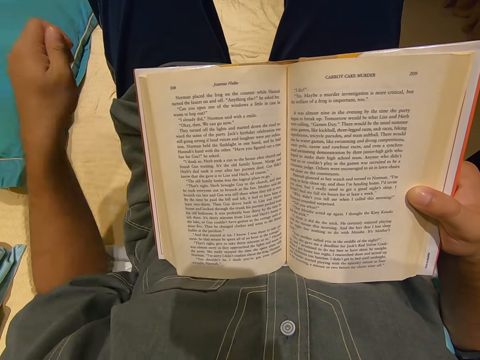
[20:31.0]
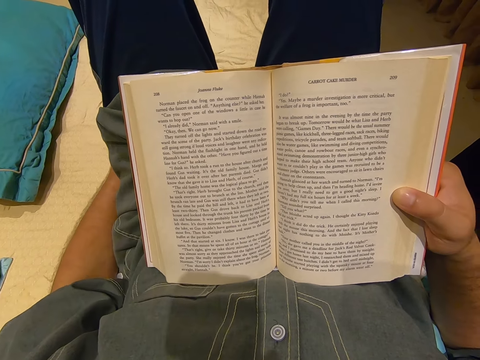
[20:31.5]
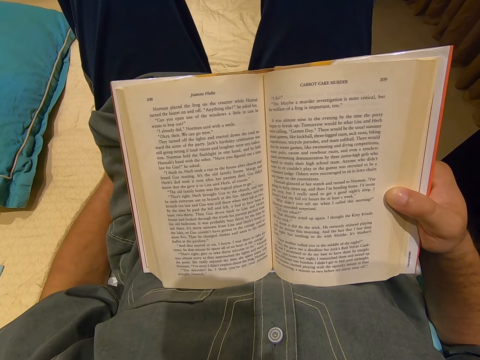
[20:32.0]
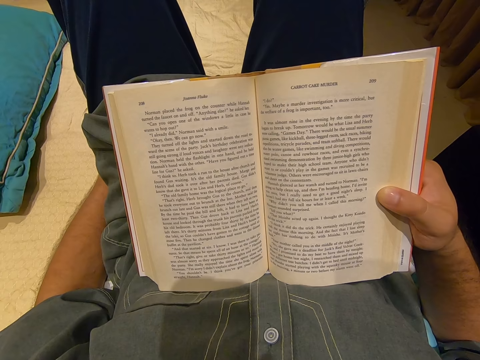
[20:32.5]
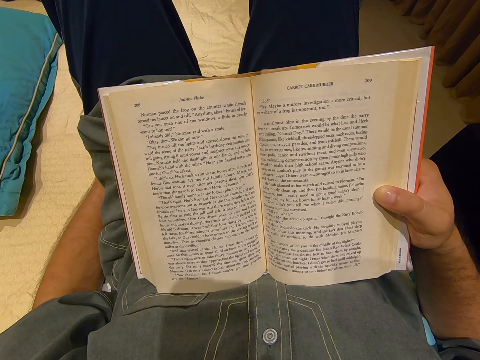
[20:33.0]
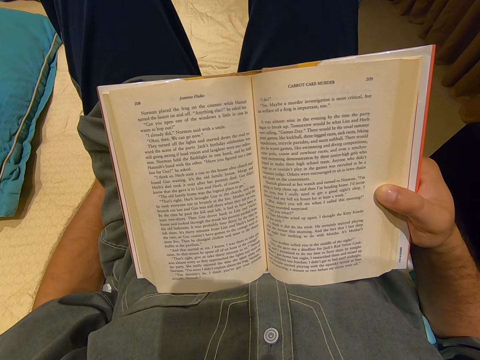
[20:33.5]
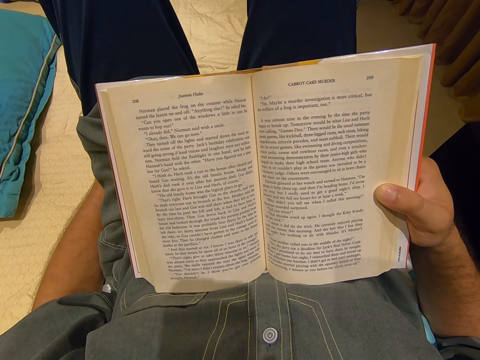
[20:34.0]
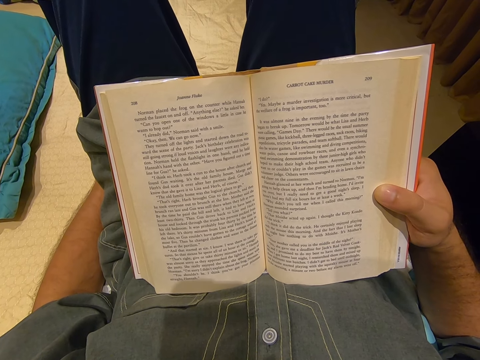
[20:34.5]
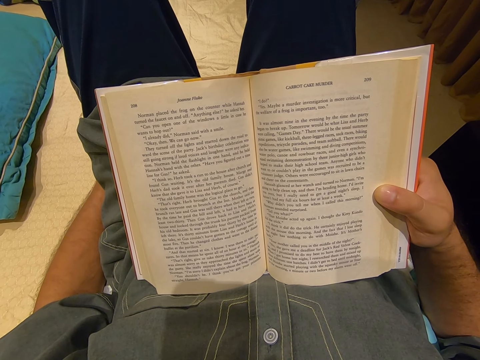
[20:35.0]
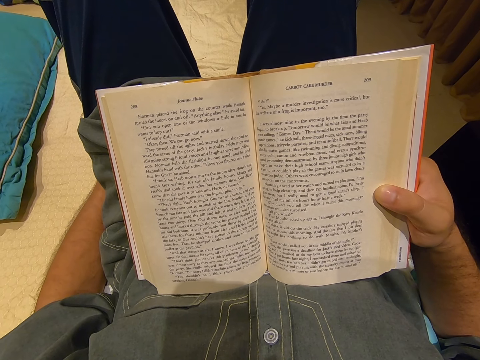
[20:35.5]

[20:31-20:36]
The camera wearer moves his hand down.

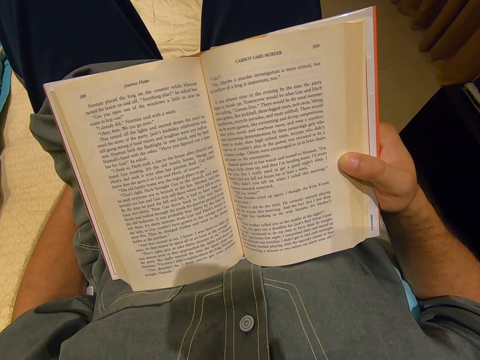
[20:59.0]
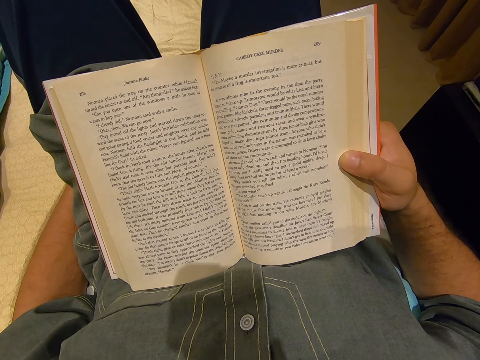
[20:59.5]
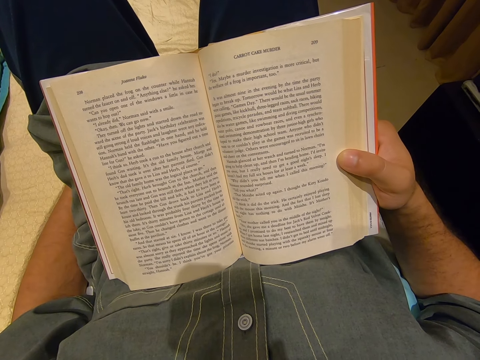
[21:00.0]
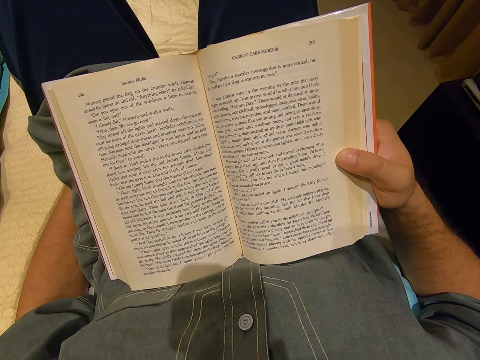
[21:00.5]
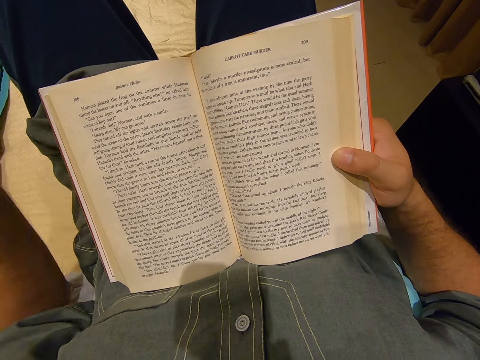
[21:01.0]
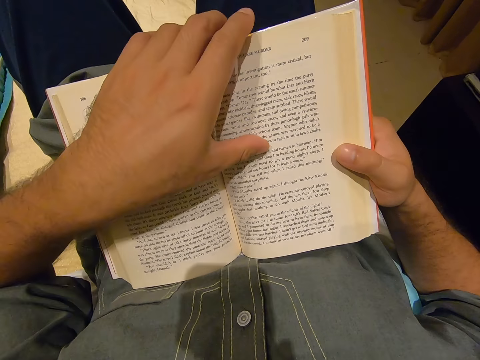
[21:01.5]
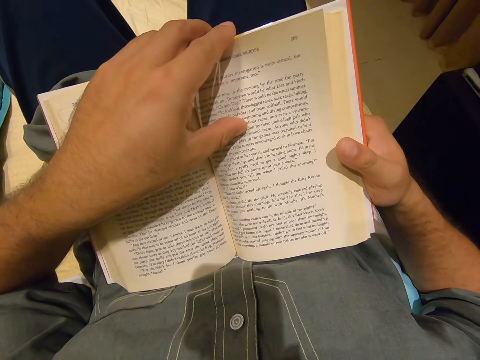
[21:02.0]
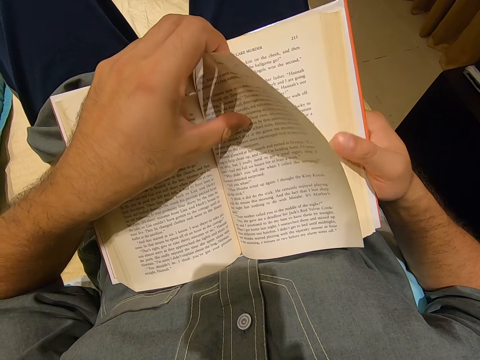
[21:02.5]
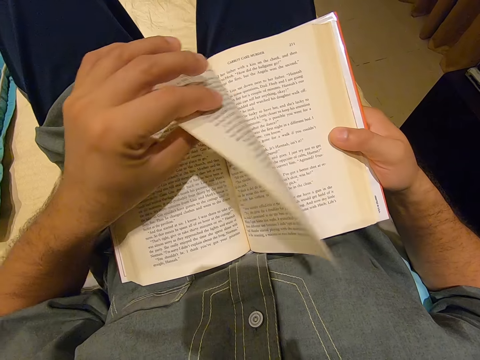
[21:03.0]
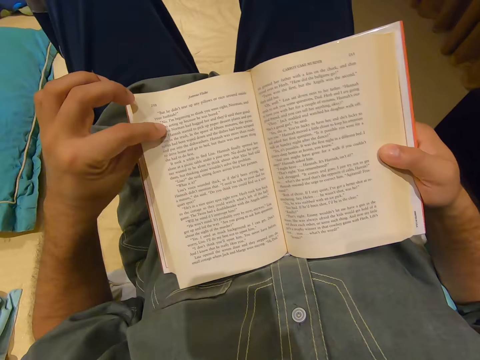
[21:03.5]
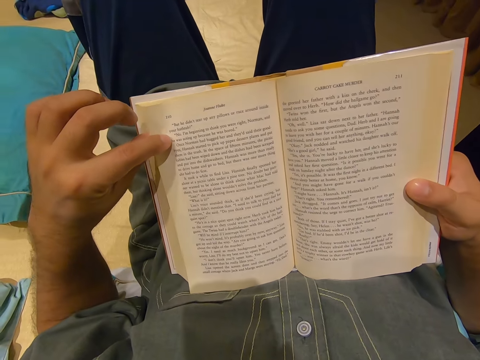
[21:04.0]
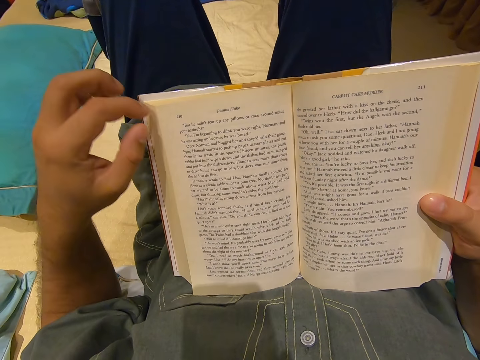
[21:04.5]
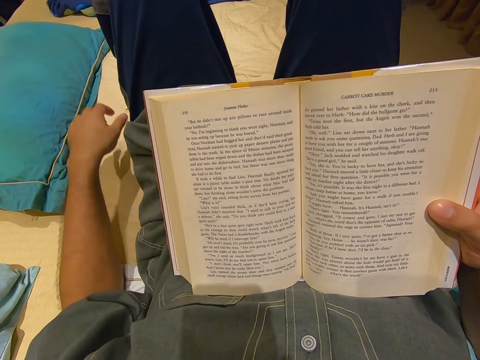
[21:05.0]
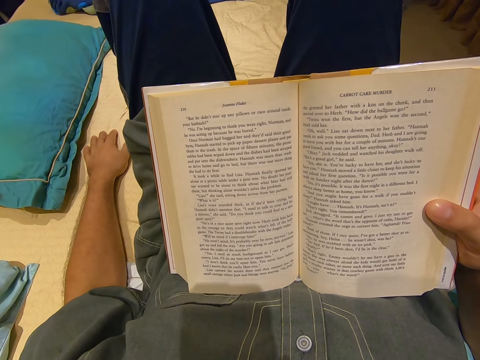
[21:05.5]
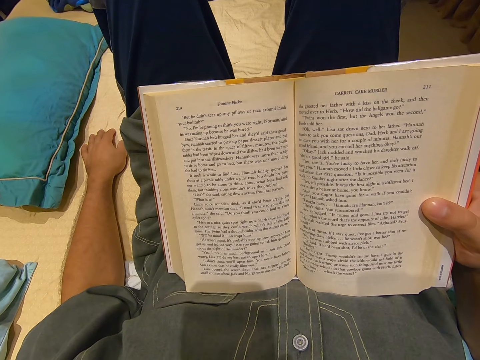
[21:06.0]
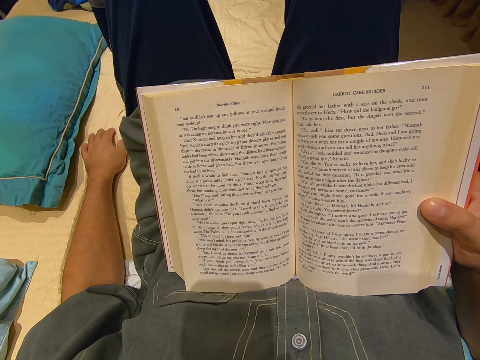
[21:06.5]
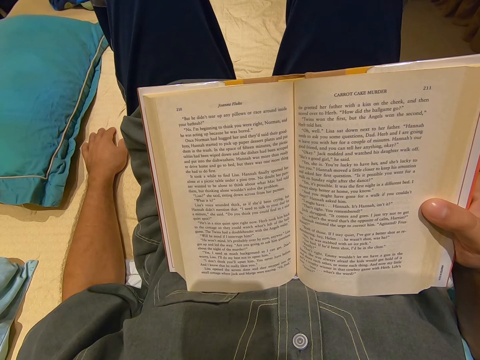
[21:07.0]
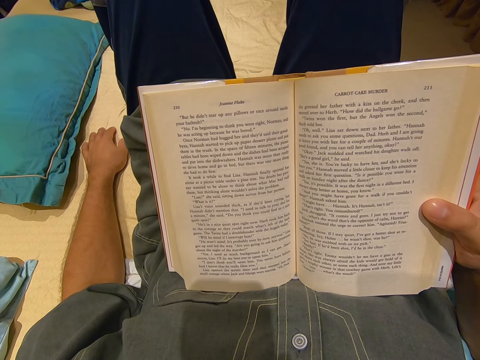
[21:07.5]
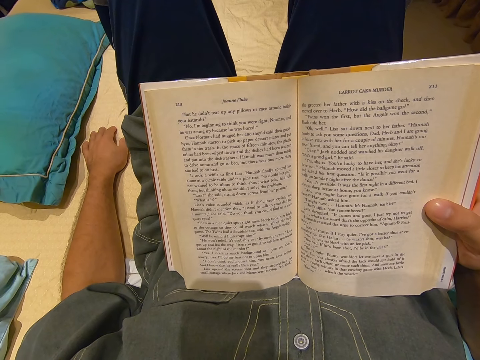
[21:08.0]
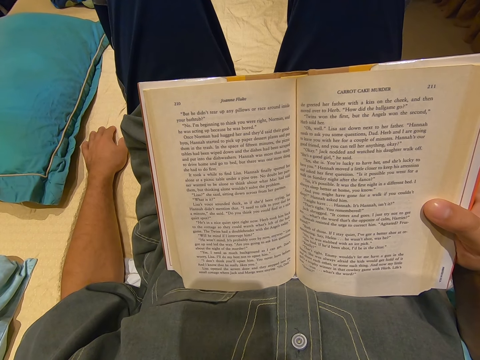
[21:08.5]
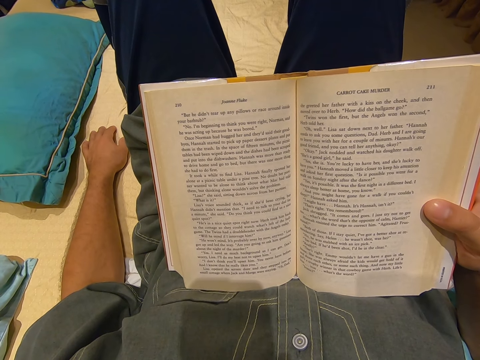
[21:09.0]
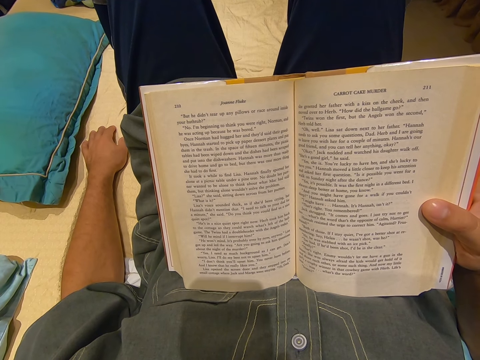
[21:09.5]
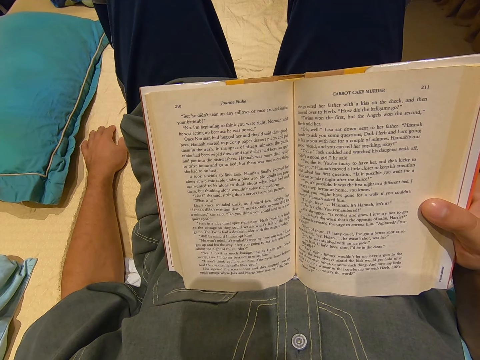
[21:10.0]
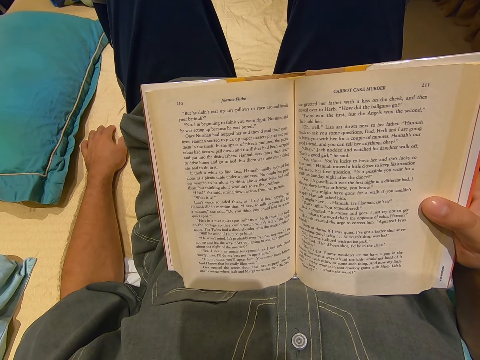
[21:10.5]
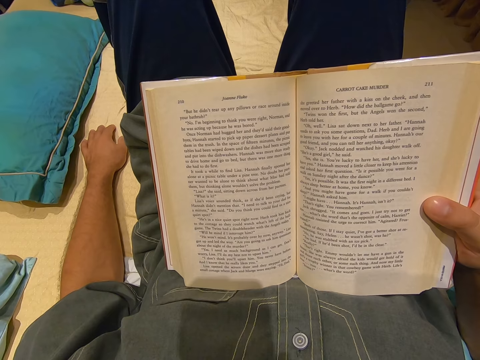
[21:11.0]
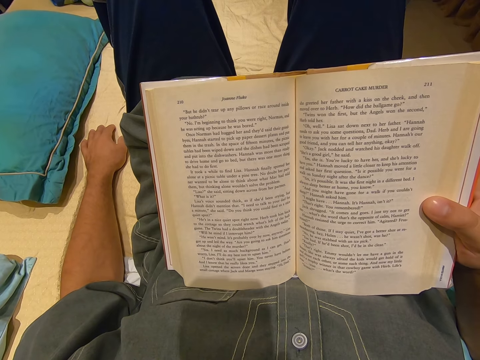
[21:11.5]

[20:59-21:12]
The camera wearer moves his hand up. He turns a page of the book. He reads the book. He moves his hand down.

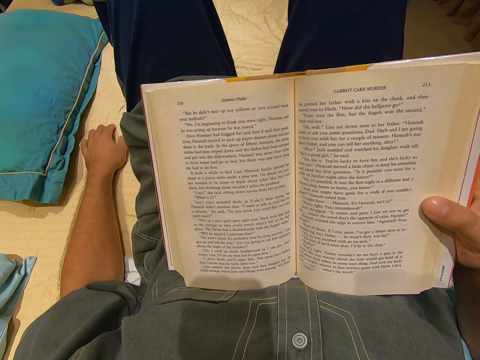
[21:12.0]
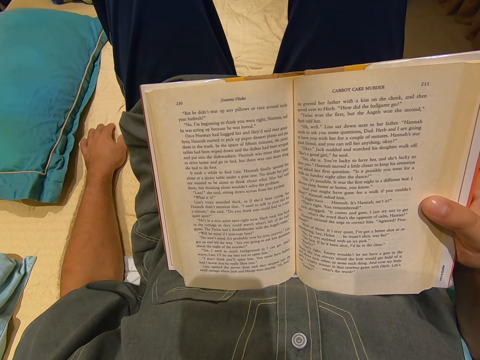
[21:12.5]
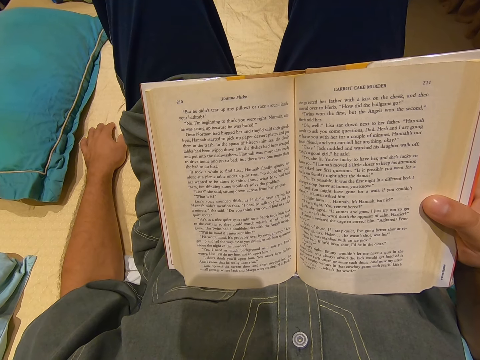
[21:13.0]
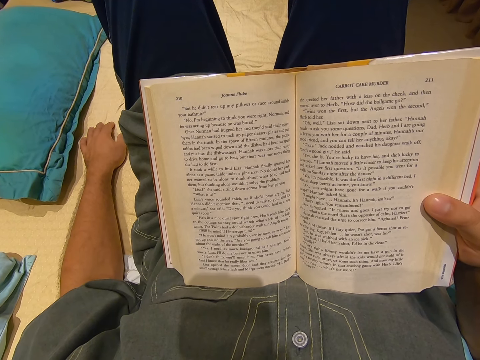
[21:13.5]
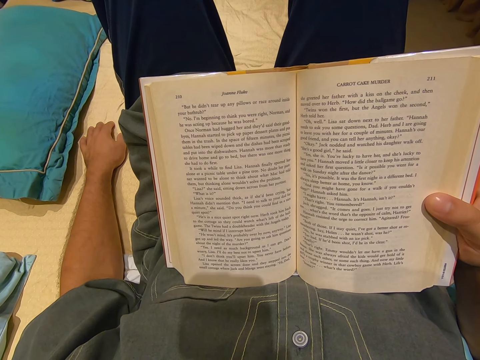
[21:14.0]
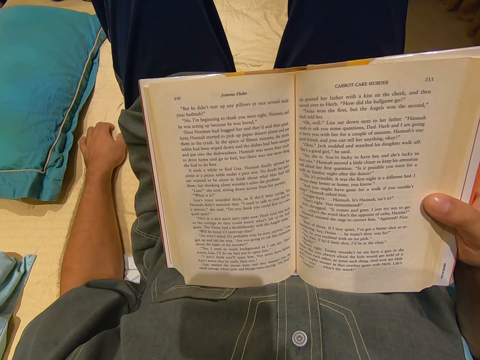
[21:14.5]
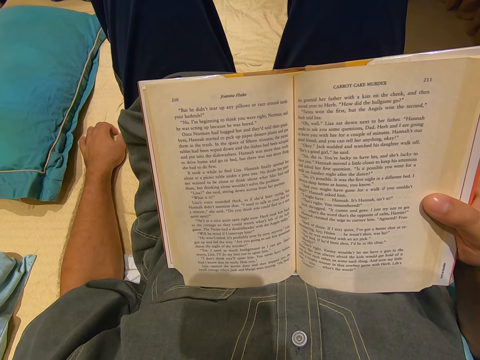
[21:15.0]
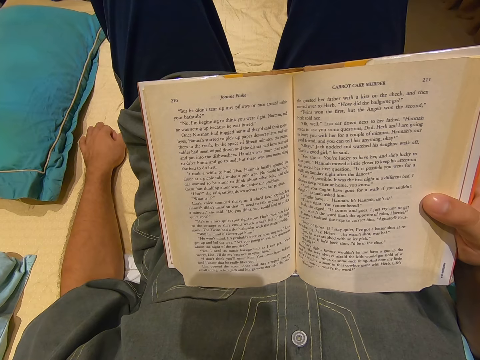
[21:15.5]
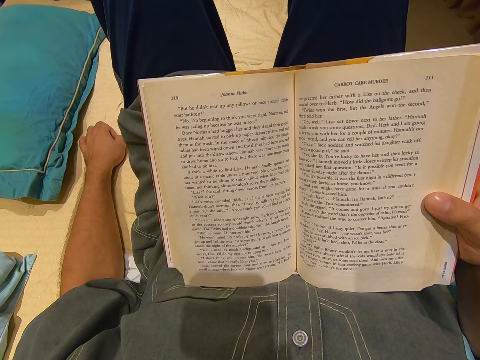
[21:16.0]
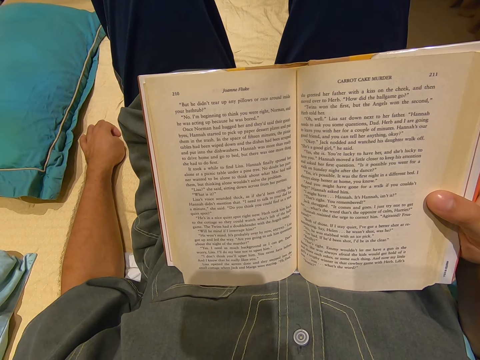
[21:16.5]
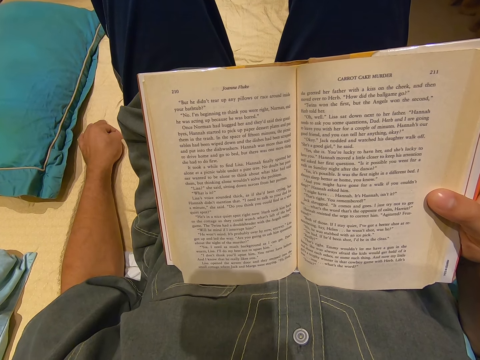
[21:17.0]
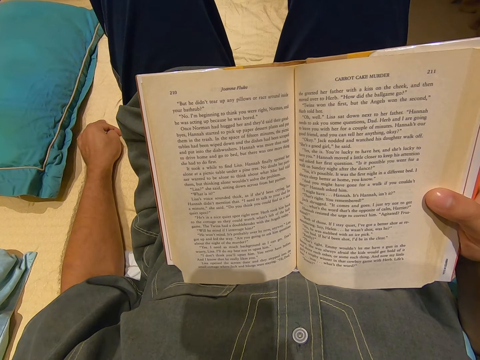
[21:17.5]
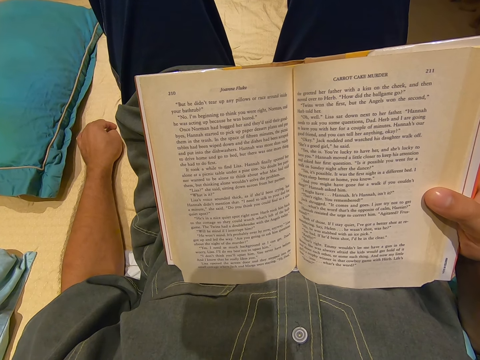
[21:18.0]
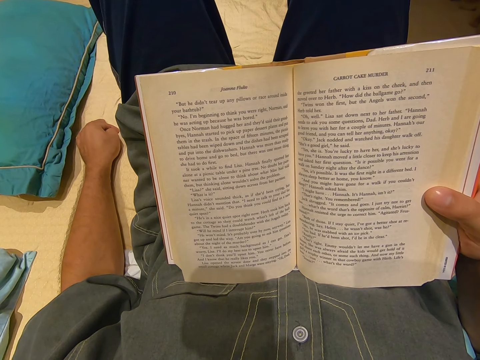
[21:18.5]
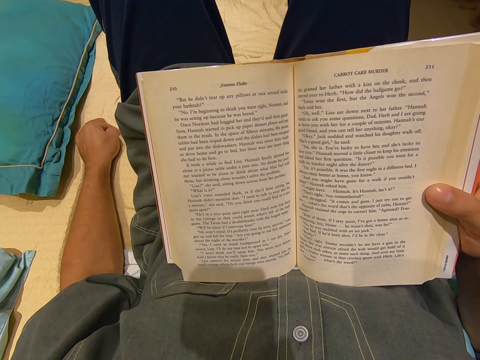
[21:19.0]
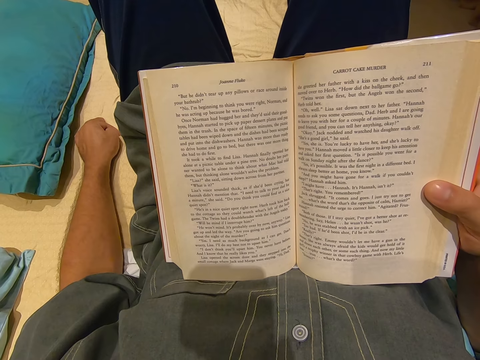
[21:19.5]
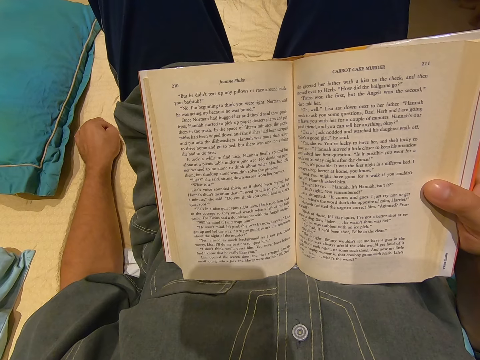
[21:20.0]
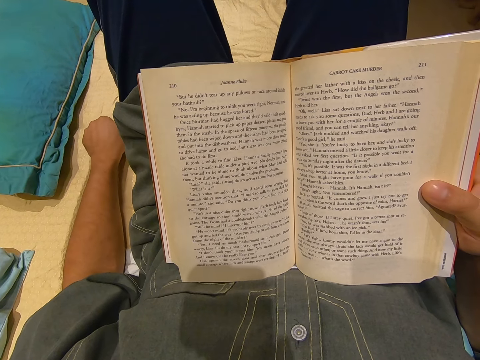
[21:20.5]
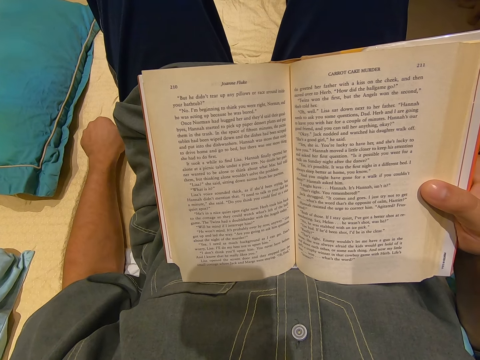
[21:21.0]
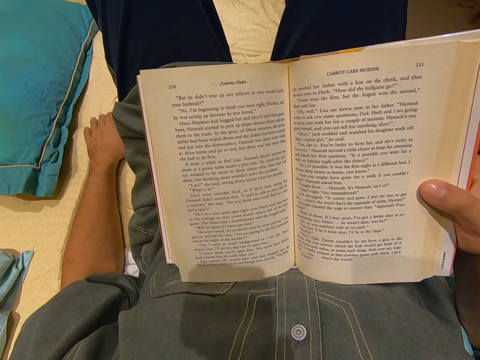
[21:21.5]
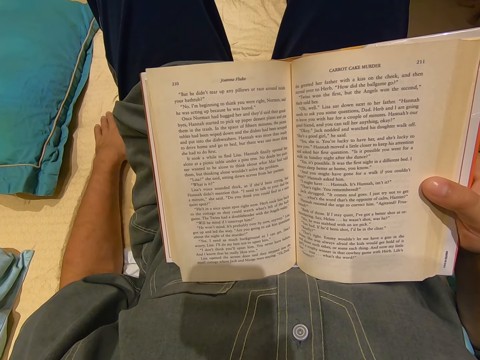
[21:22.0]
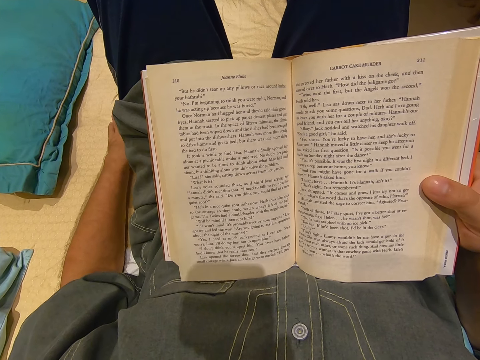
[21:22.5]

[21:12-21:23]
The camera wearer moves his fingers. He touches the mattress.
